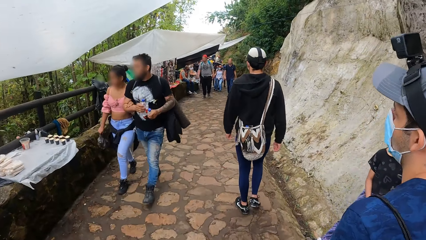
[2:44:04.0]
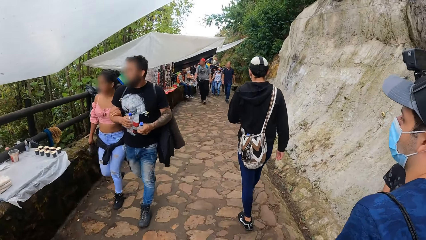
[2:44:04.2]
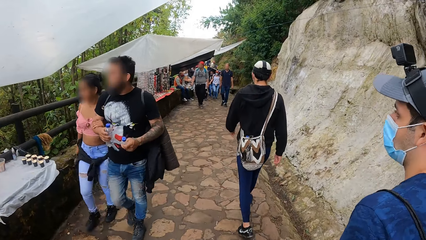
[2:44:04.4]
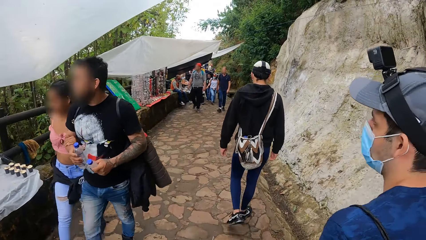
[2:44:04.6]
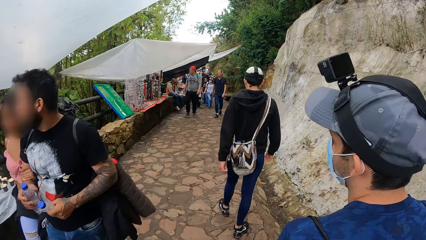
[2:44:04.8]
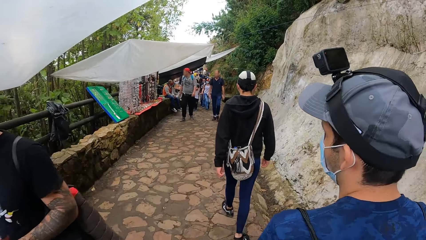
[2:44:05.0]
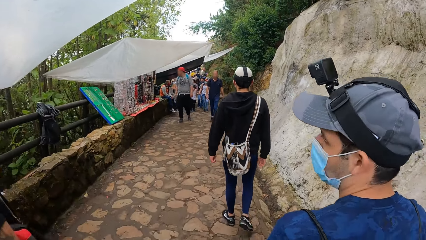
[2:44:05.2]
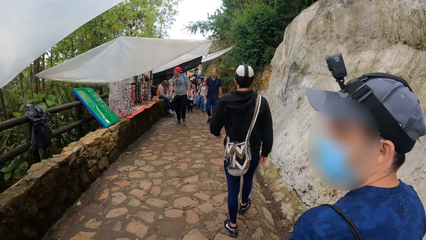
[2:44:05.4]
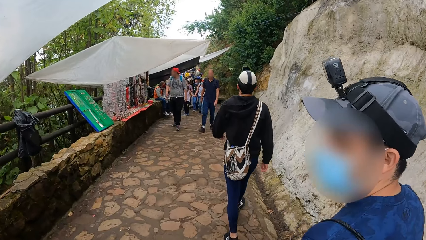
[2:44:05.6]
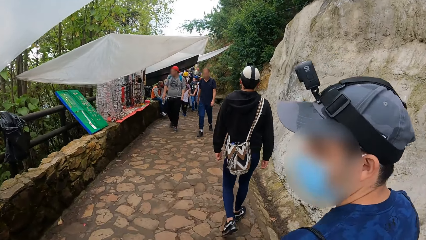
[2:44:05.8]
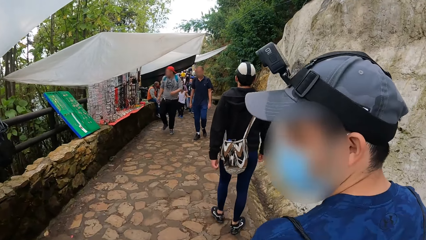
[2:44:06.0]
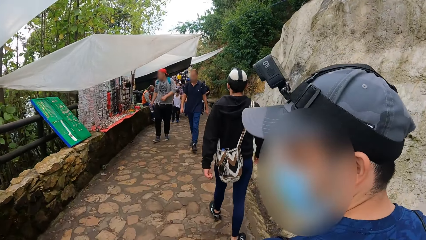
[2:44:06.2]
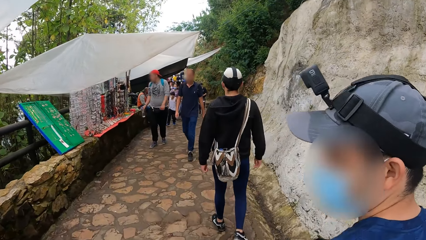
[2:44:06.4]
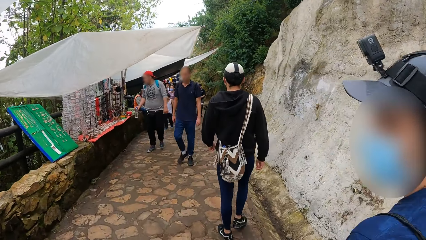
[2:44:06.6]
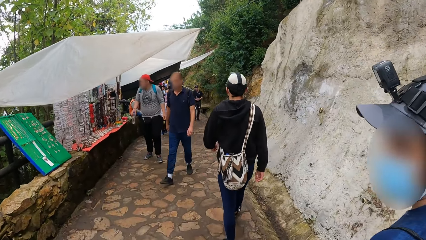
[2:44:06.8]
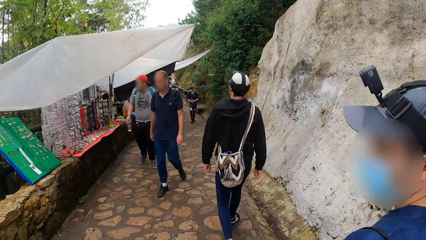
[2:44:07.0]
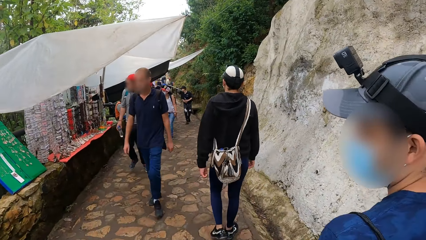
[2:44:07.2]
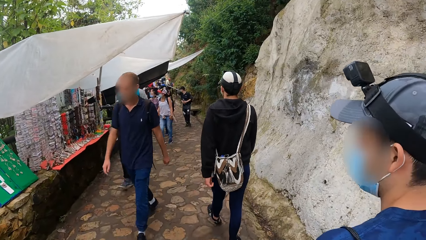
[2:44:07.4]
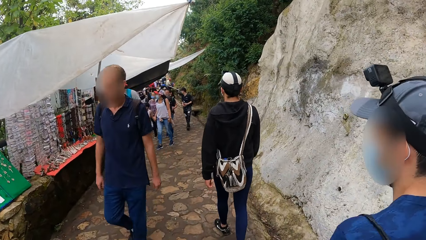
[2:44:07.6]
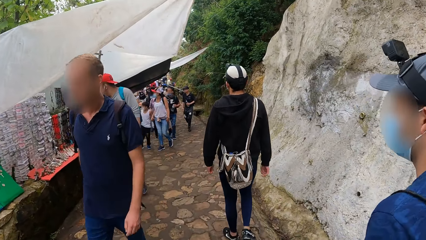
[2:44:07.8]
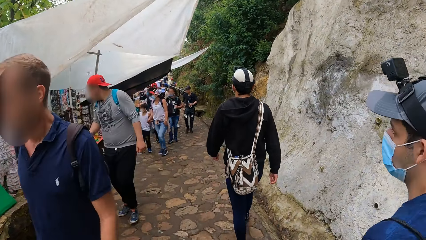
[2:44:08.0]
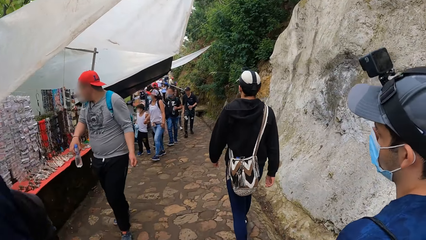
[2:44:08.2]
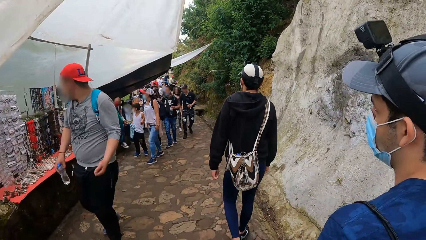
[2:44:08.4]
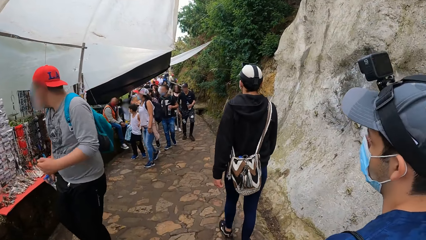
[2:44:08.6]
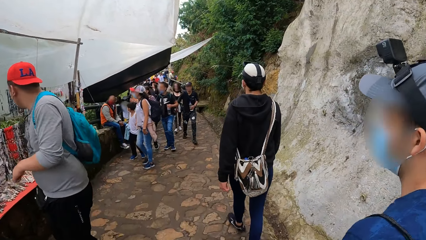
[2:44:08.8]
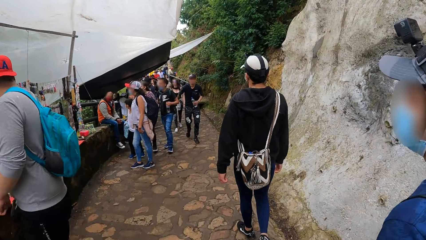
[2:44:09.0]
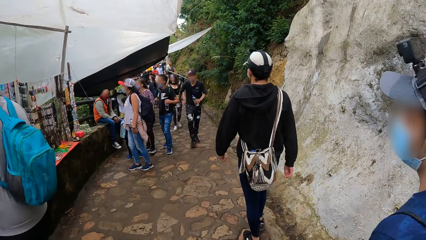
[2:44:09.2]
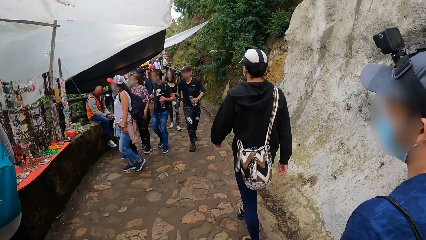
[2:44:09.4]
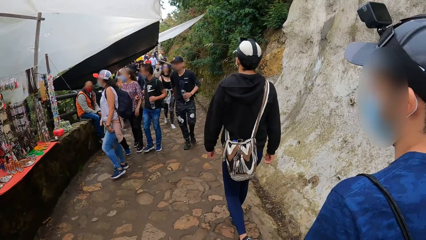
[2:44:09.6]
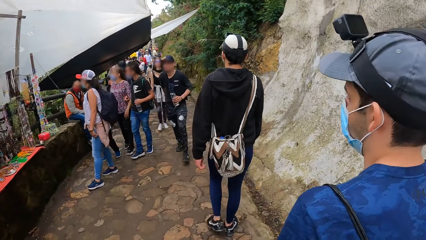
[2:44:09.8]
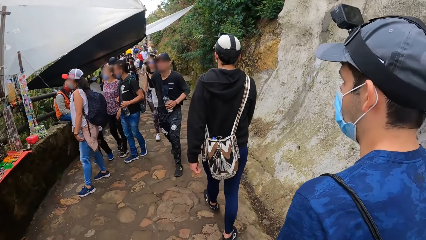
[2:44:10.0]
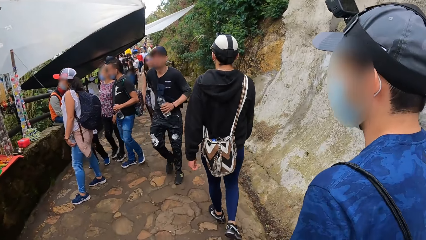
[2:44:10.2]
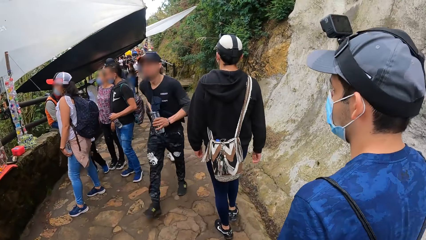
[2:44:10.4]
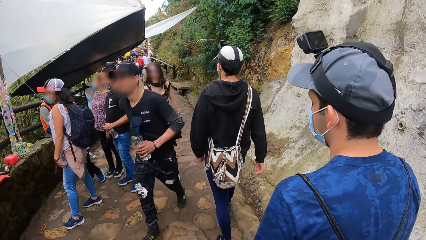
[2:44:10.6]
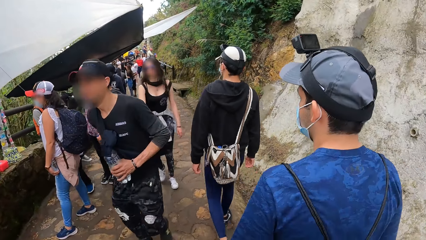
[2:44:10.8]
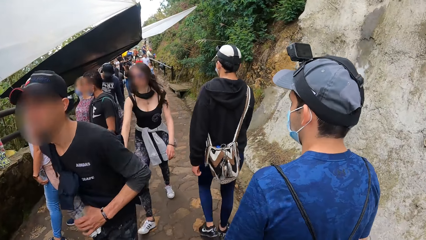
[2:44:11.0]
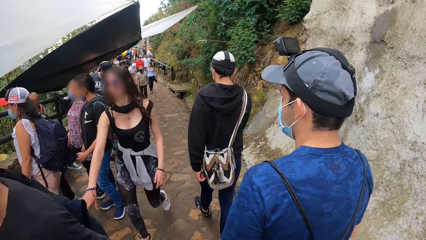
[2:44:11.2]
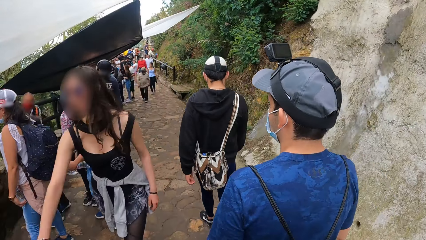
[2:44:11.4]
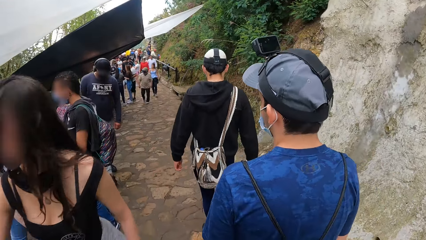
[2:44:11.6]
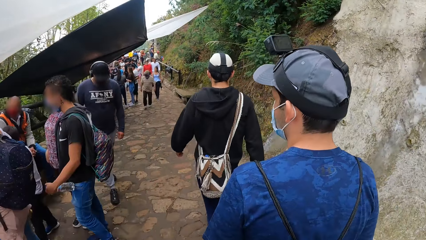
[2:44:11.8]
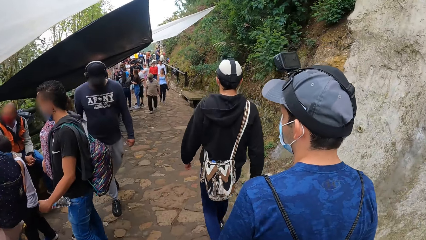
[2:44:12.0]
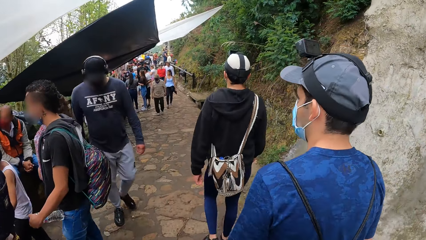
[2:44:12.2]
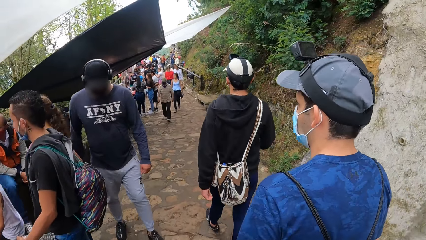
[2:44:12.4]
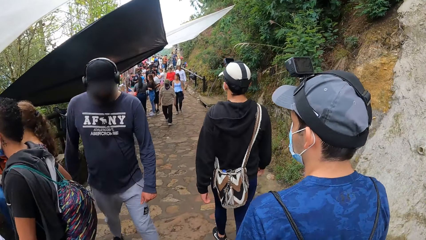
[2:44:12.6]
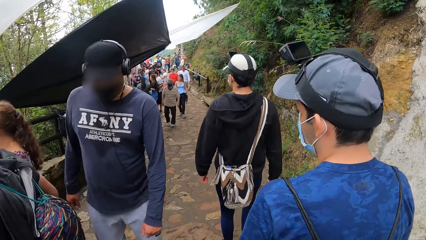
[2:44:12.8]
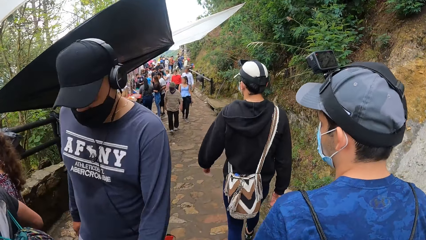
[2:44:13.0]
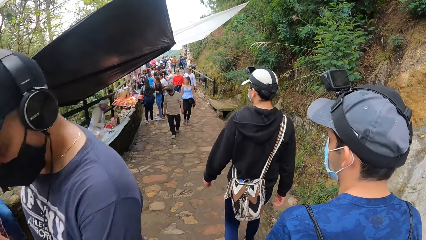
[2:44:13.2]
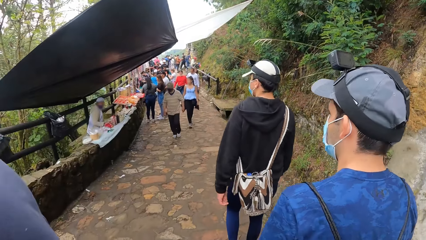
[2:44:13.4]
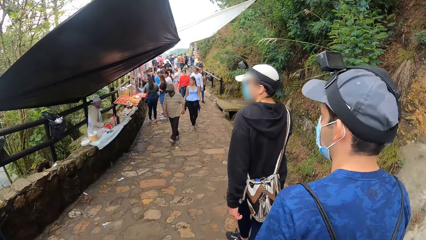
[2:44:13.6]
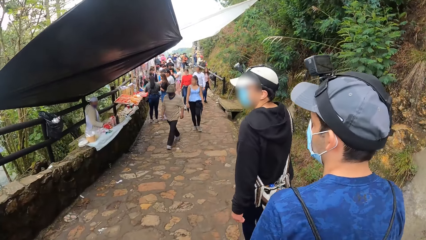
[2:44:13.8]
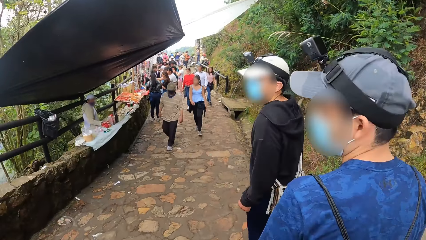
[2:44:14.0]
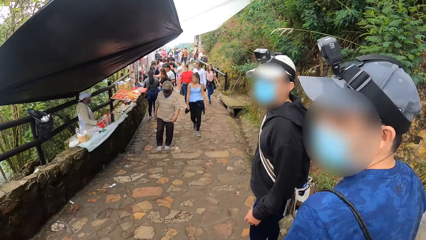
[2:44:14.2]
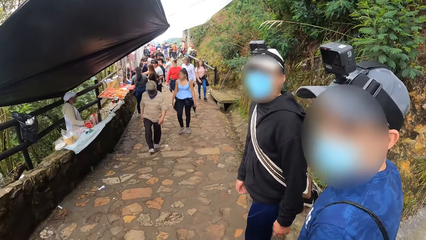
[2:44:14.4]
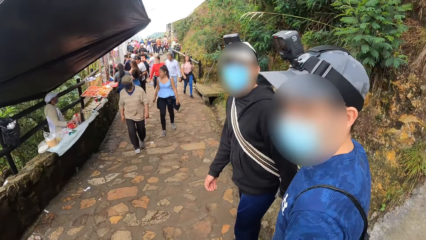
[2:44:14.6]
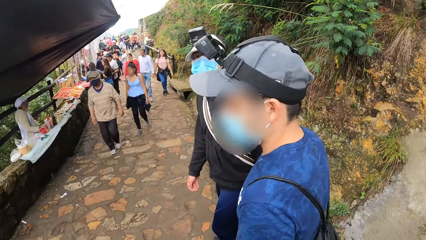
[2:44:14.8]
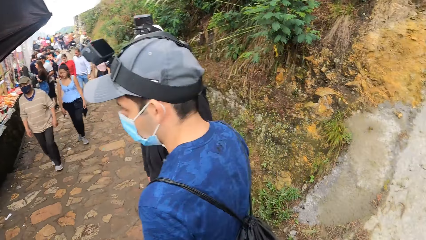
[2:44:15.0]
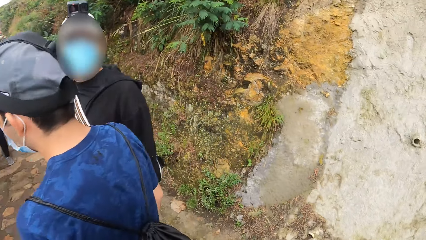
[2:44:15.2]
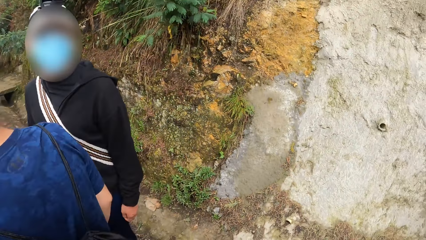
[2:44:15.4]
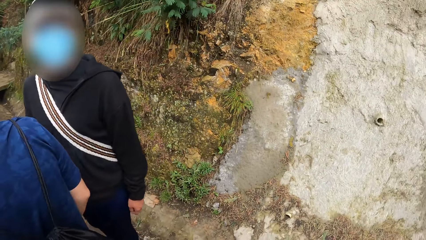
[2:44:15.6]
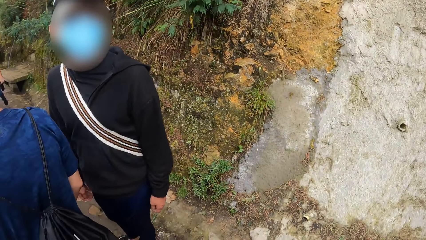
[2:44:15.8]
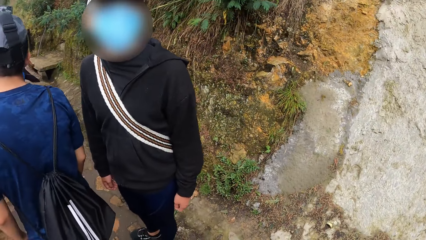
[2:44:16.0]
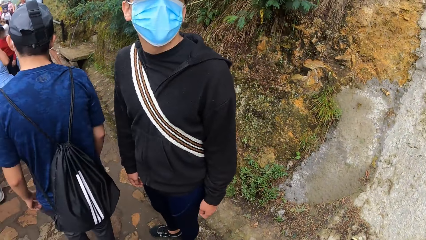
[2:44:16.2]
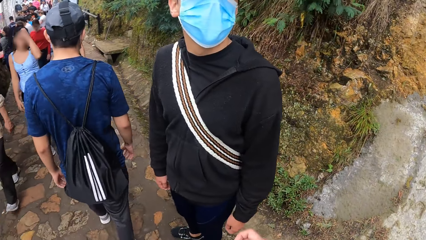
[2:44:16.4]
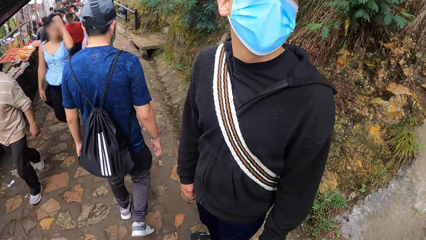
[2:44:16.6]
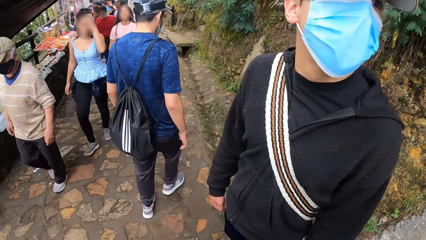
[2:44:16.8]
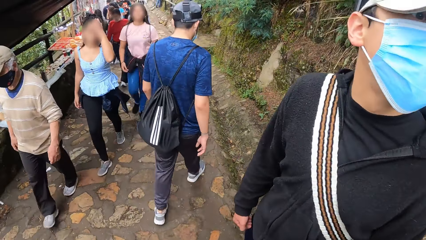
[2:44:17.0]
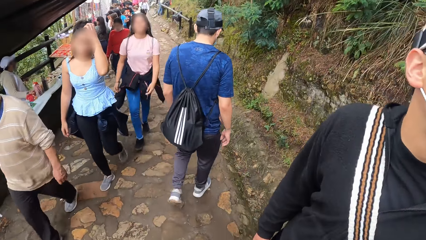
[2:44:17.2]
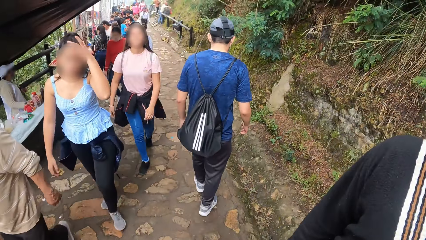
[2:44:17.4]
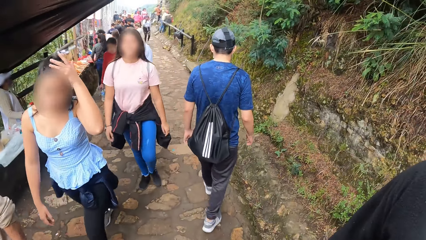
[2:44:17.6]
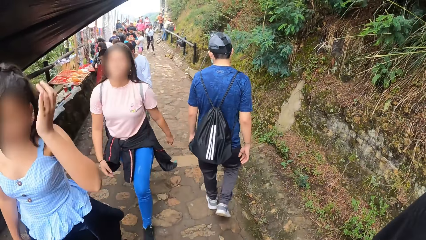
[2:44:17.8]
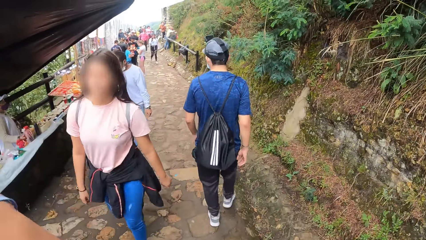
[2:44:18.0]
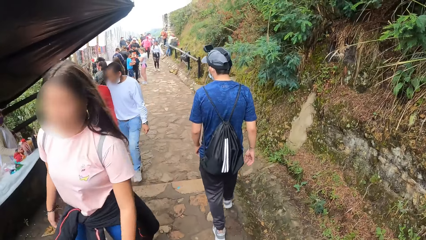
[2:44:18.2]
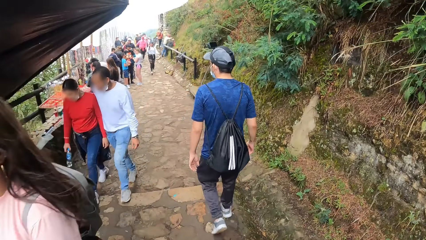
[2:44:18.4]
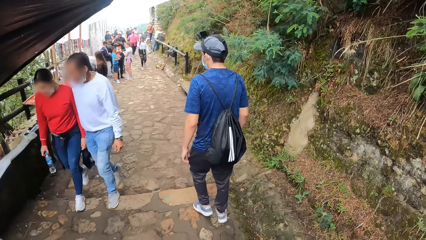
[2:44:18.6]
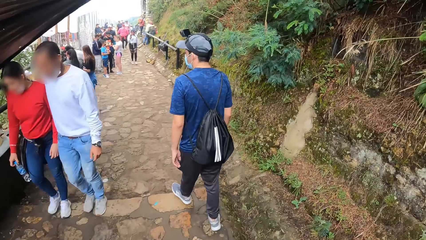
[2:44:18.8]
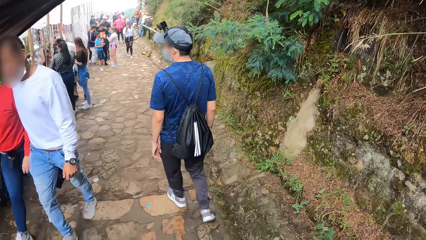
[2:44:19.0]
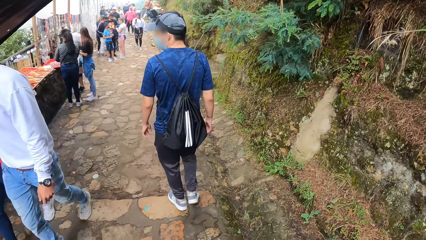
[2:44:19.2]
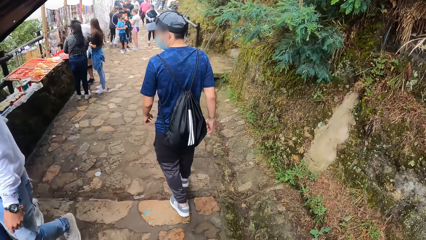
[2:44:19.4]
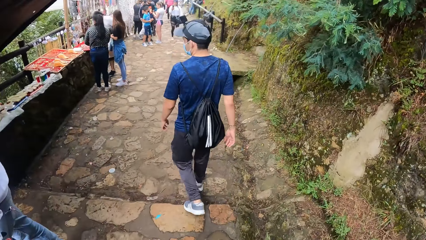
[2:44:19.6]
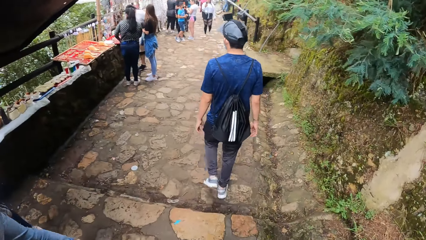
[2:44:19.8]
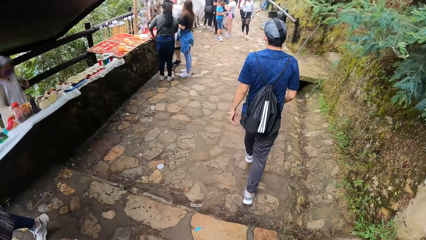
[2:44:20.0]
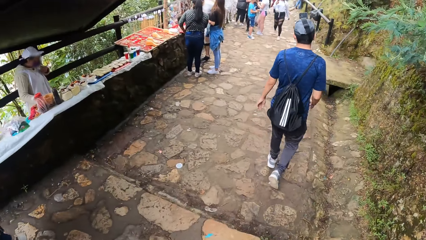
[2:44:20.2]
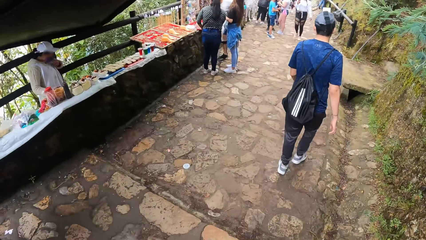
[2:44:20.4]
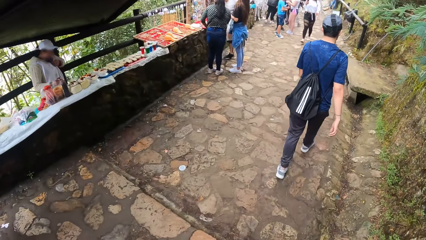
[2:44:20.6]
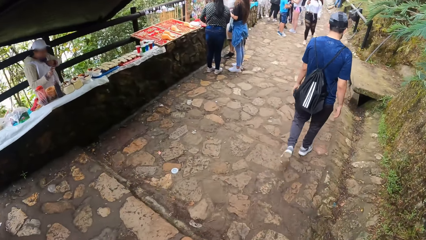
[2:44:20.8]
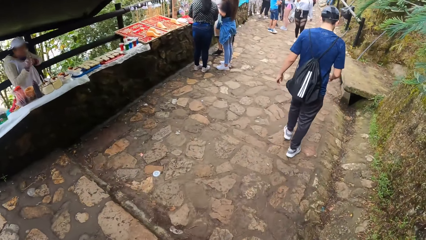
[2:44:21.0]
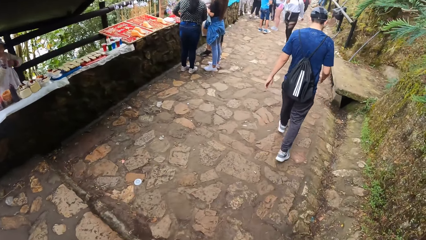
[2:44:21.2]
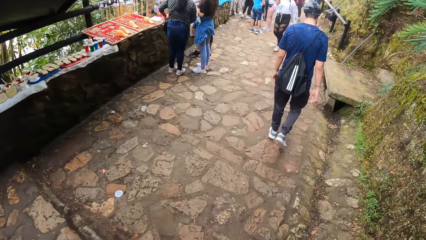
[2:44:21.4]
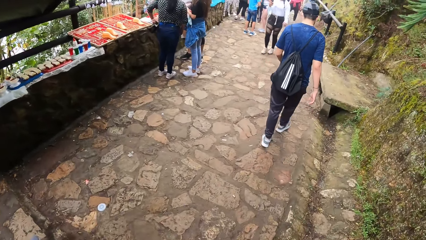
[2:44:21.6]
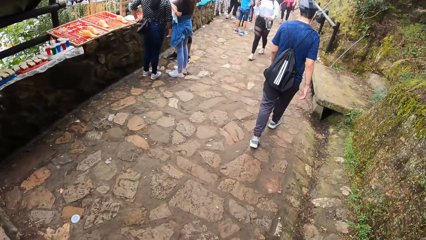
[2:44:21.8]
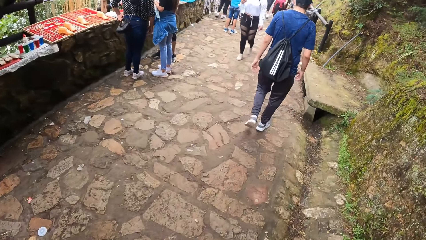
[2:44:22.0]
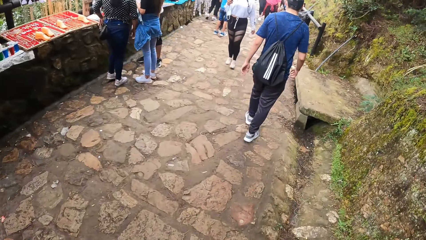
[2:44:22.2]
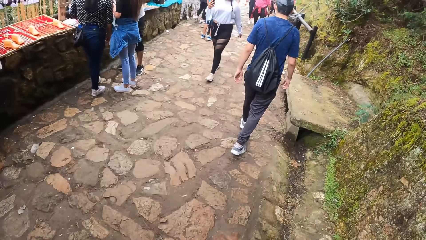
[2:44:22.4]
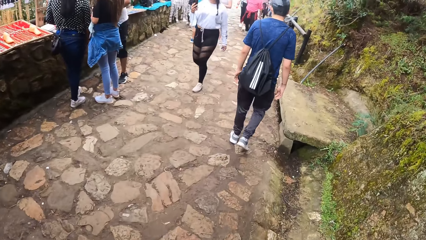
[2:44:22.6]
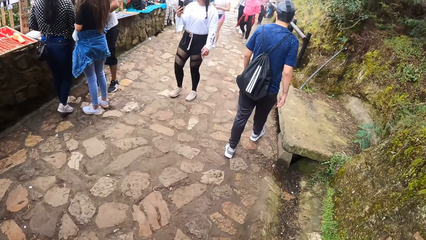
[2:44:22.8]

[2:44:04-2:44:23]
A man interacts with the camera wearer. The camera wearer walks on a sidewalk. The man walks on a sidewalk. The camera wearer interacts with the man and another man. They walk on a sidewalk.
